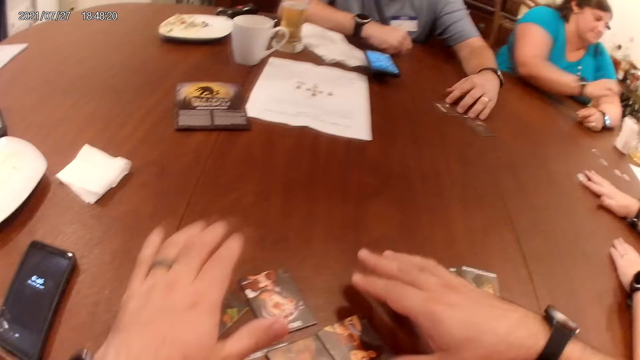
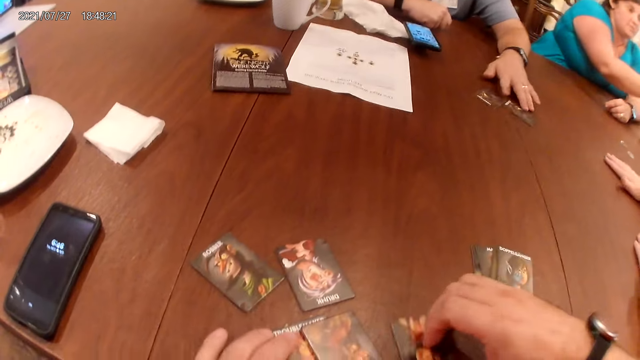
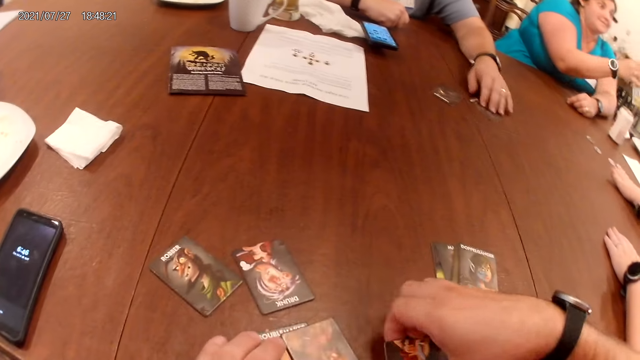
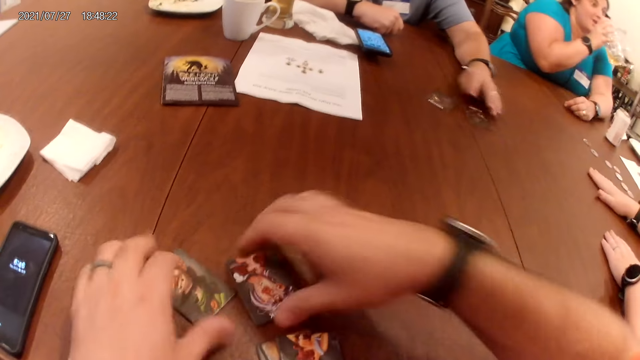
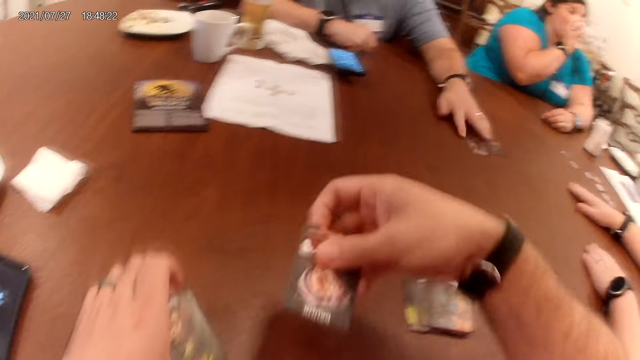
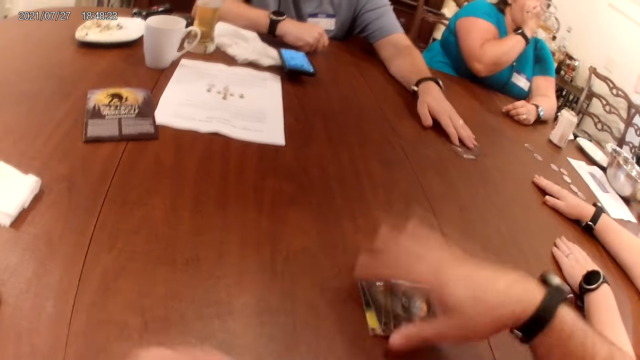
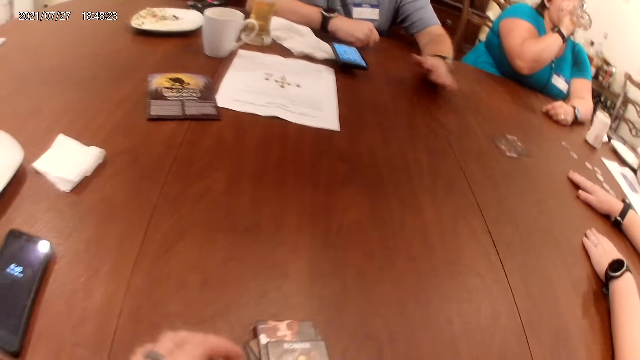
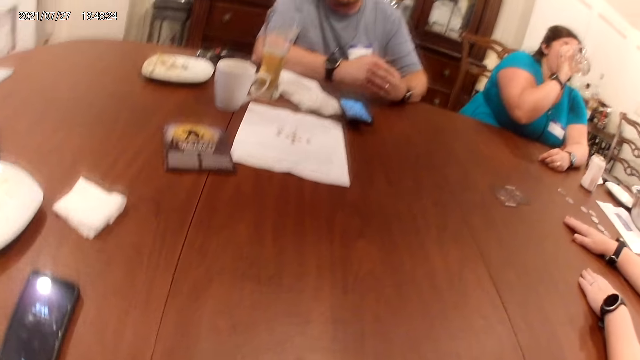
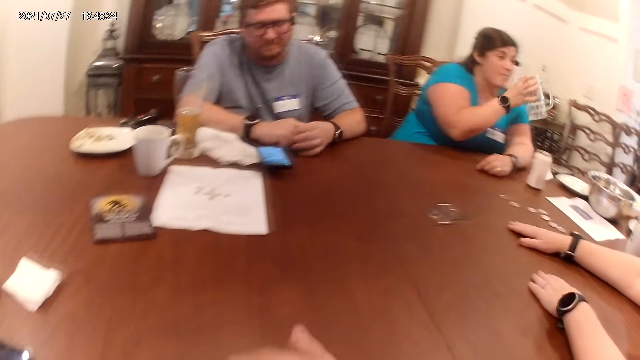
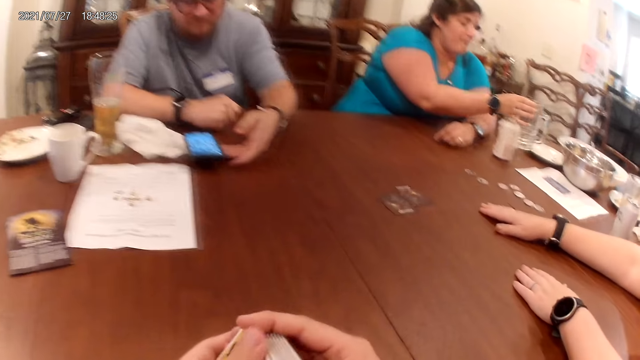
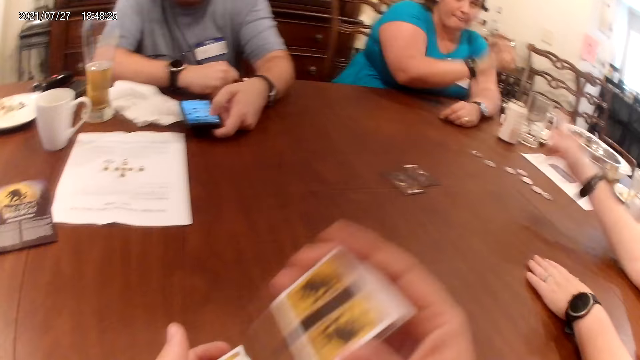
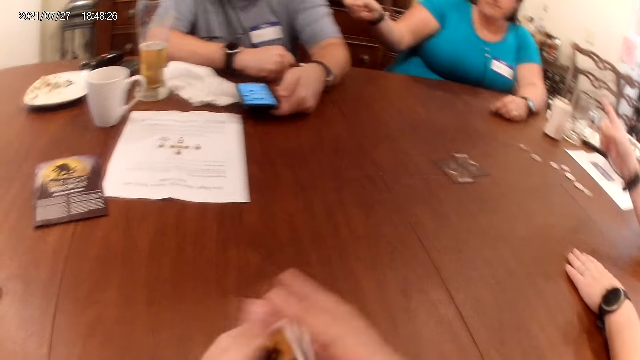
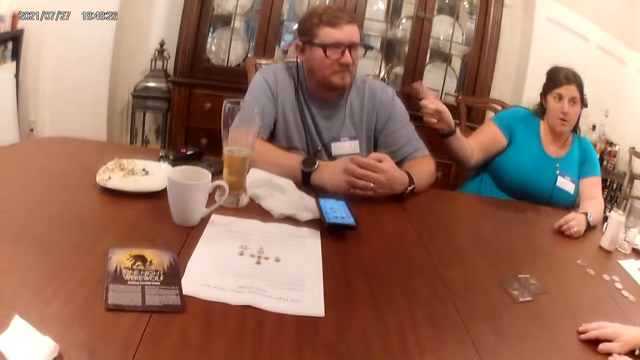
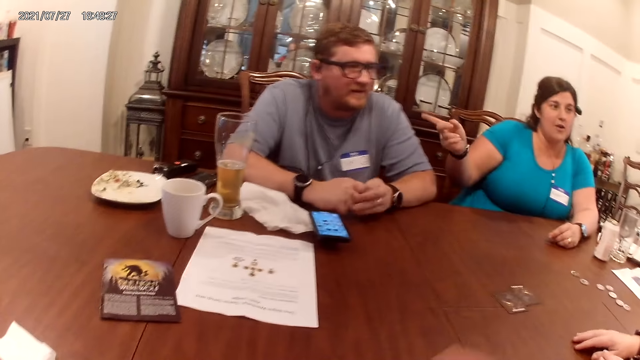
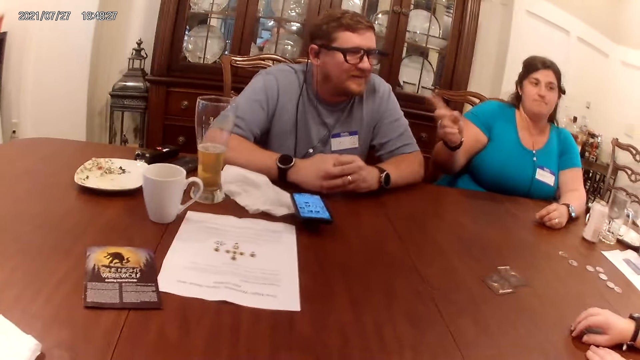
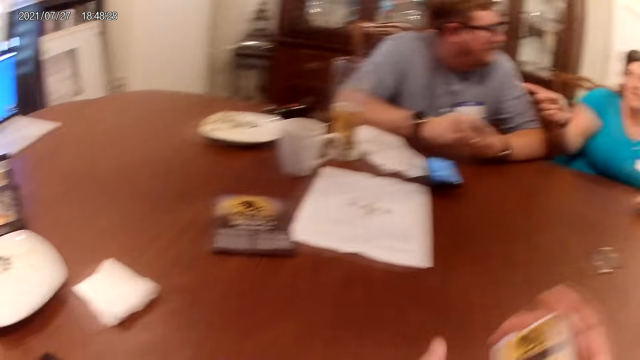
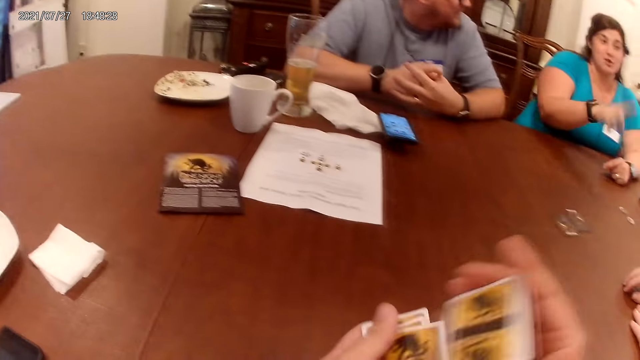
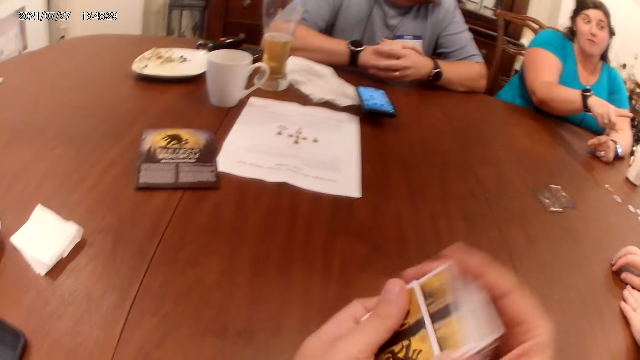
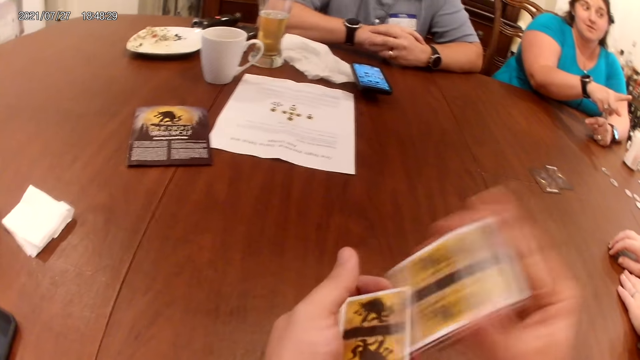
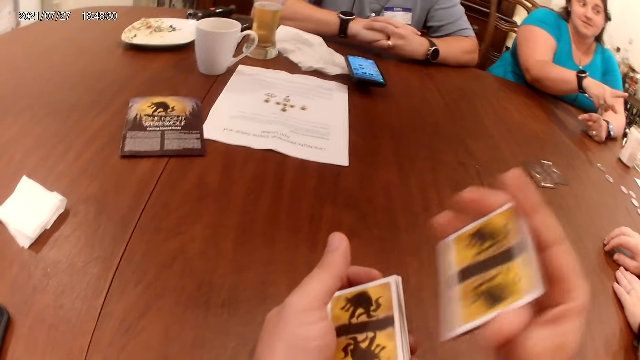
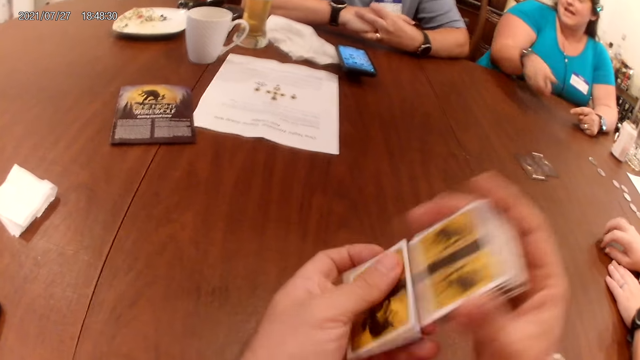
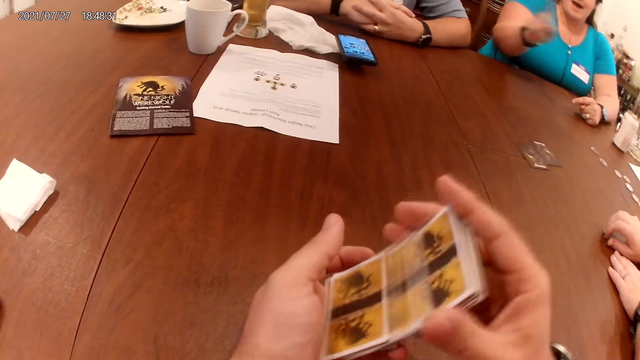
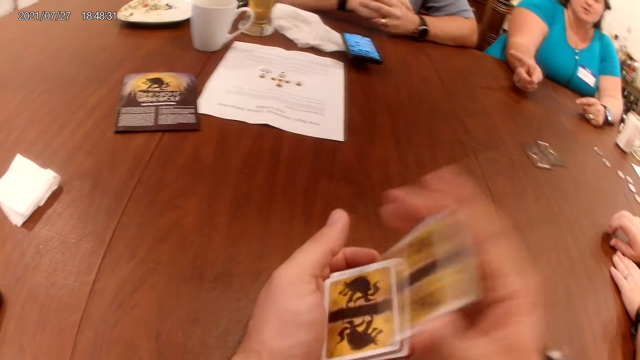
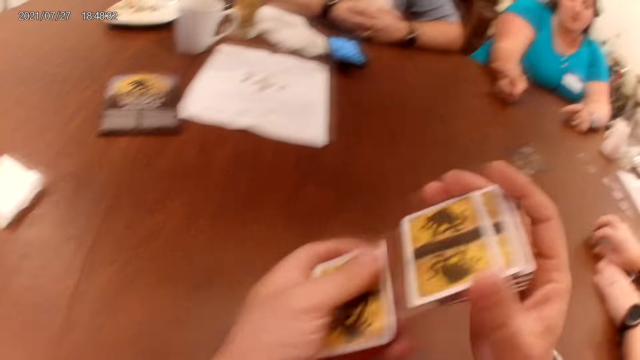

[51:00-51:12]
The camera wearer drops the card in his right hand on the table. A woman touches a chip on the table with her right hand. Another woman picks up a glass from the table. The first woman moves some chips on the table with her right hand. The camera wearer packs the cards on the table with both hands. The other woman carries the cup on the table with her right hand. A man moves some cards on the table with his left hand. The other woman drinks juice from the cup on the table. The other woman drops the cup on the table. The camera wearer shuffles the cards in his hands. The man operates the phone on the table with his left hand.

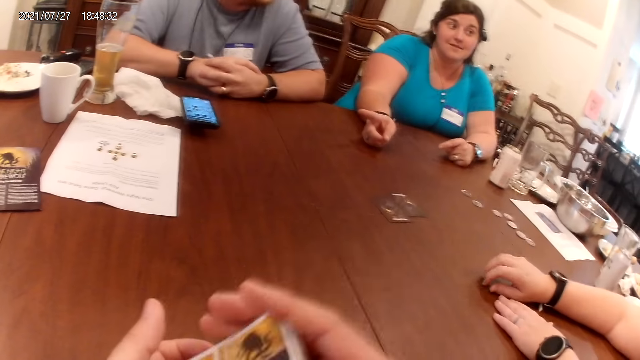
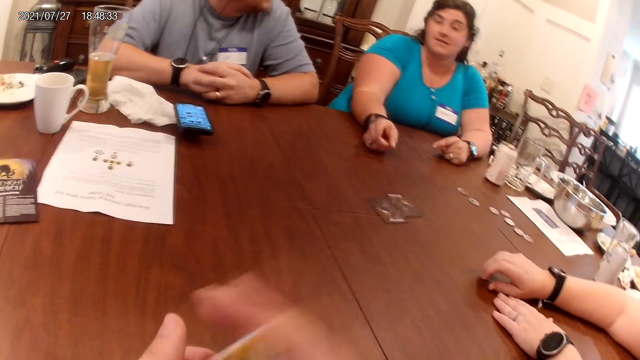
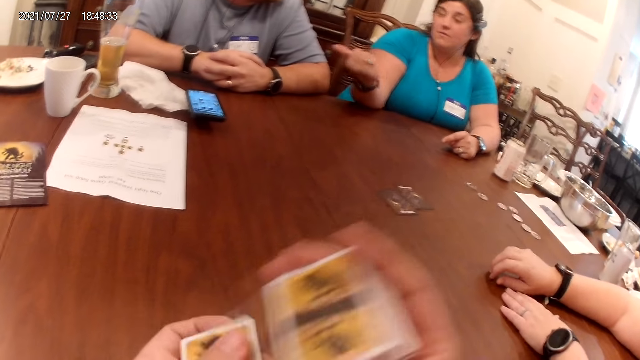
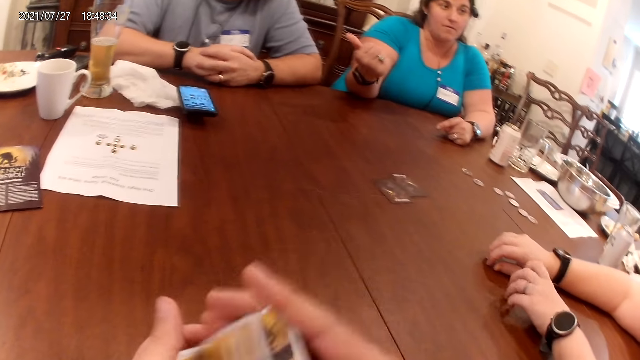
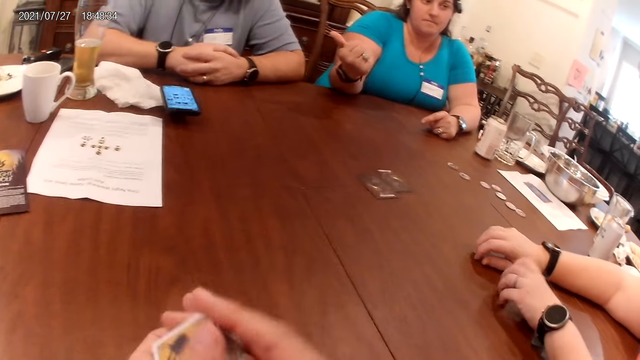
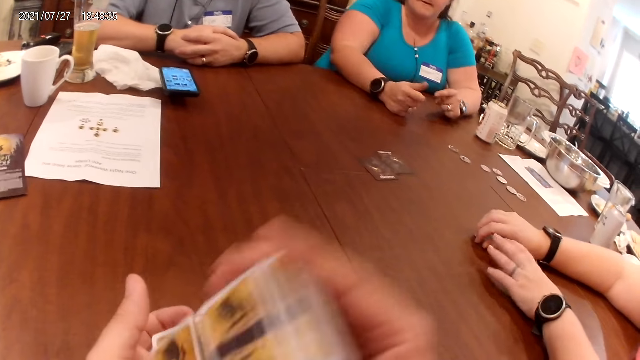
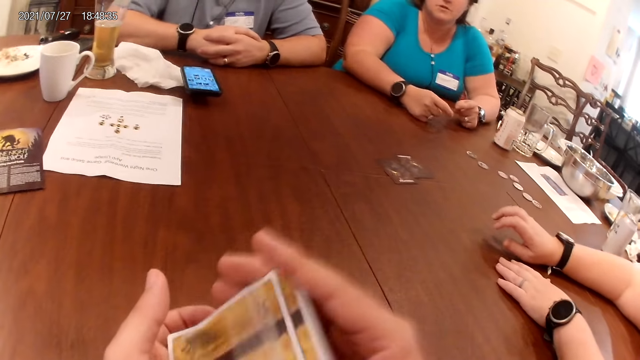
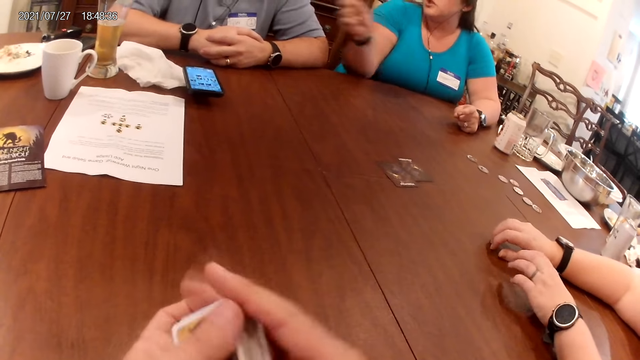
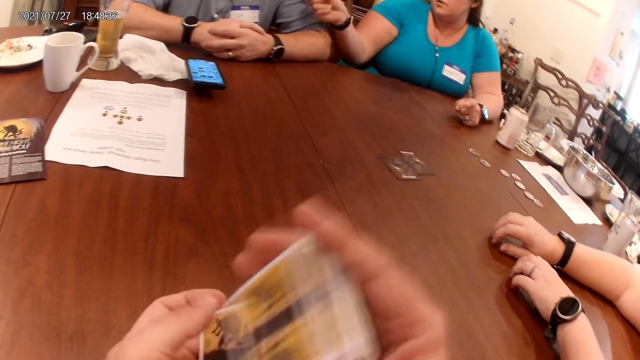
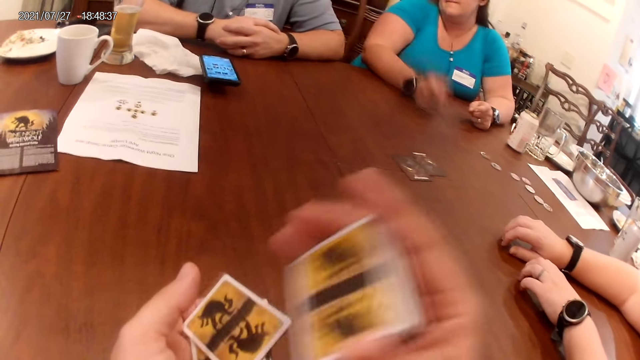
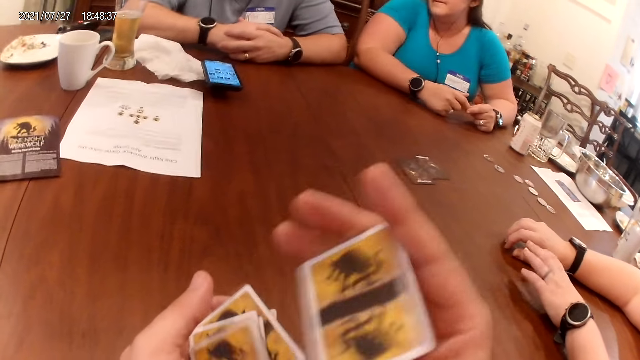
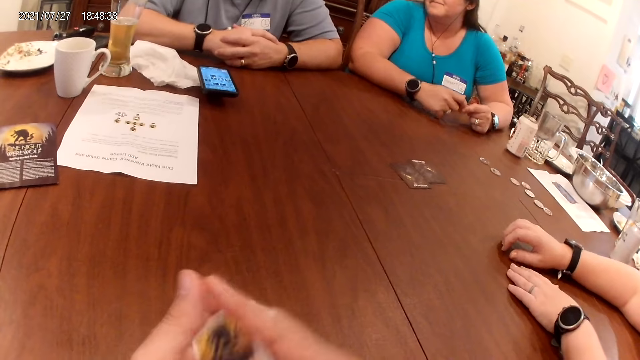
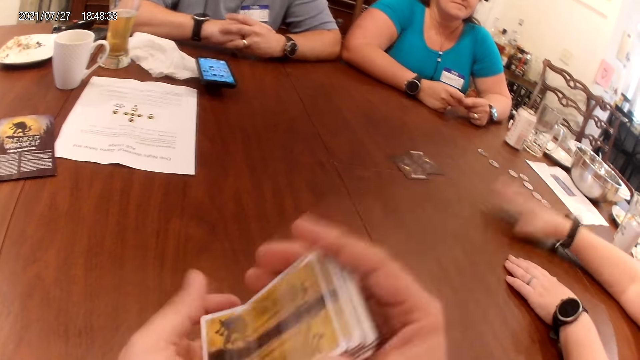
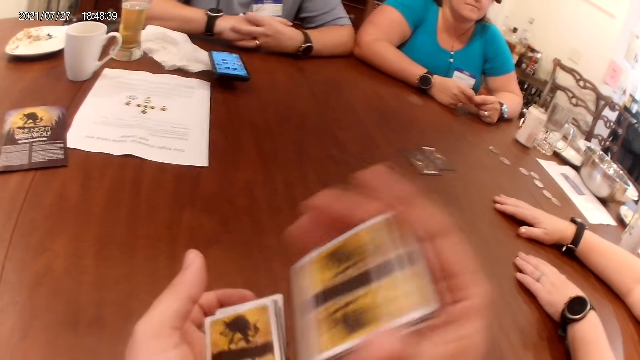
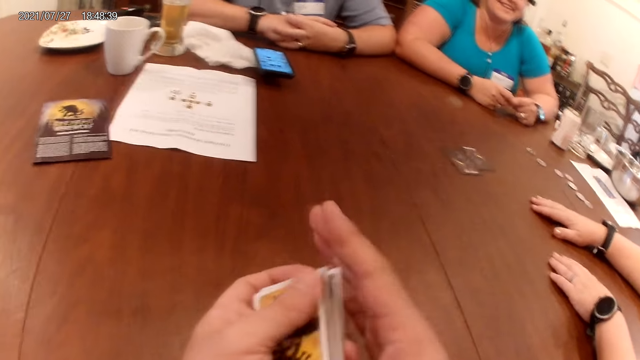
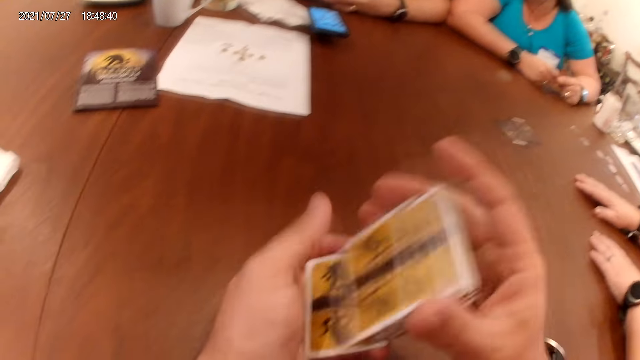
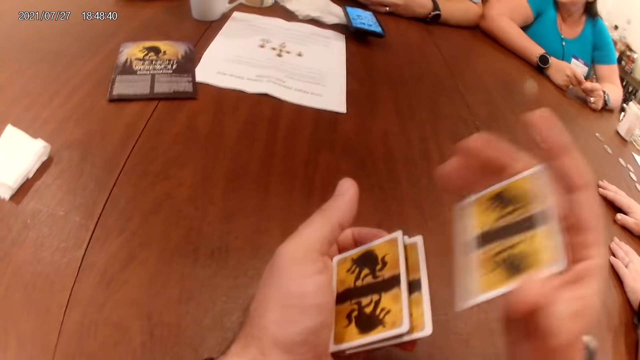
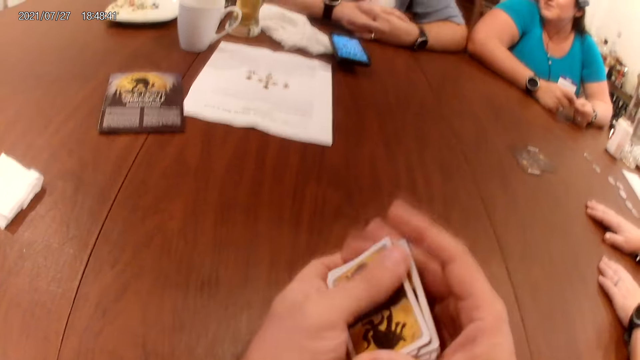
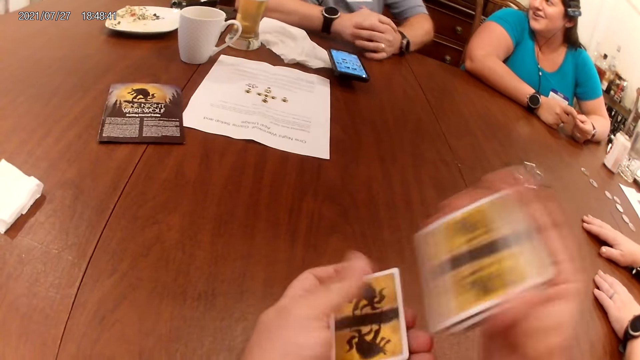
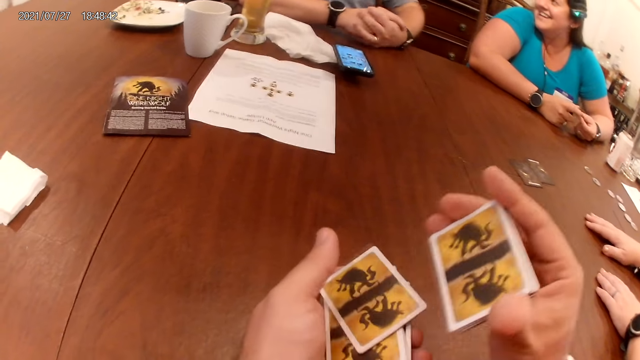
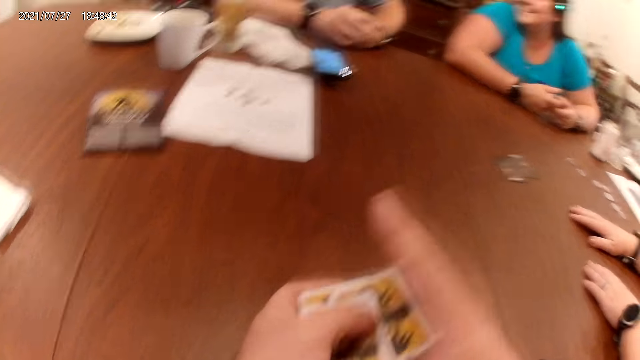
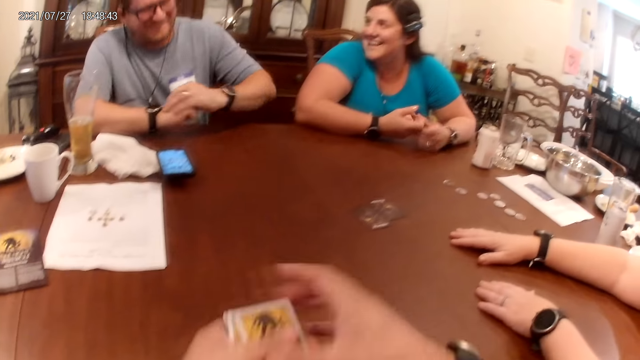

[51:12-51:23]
A woman touches the table with her right hand. The camera wearer places a card on the table.
